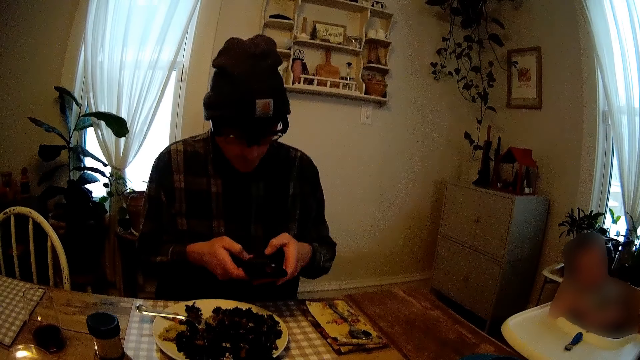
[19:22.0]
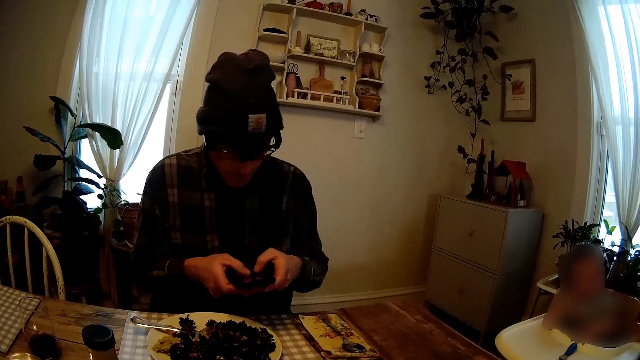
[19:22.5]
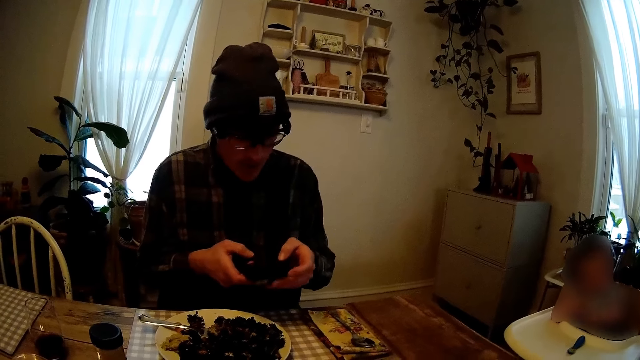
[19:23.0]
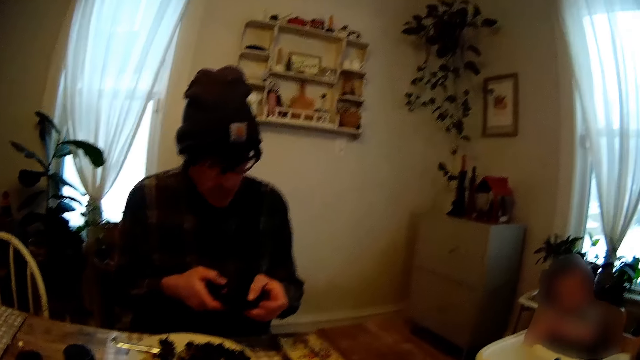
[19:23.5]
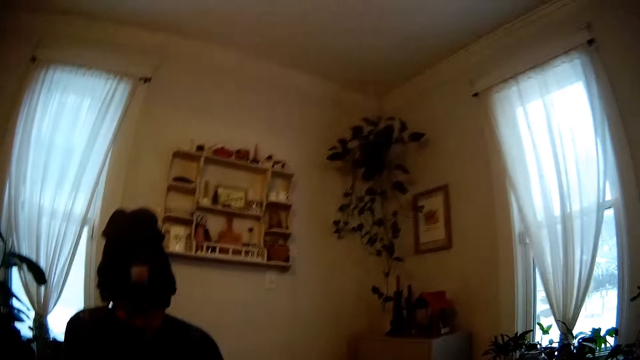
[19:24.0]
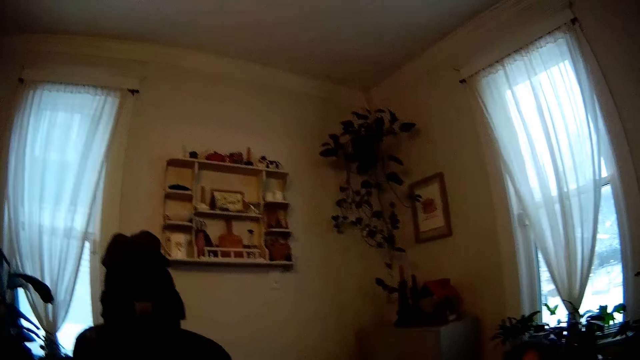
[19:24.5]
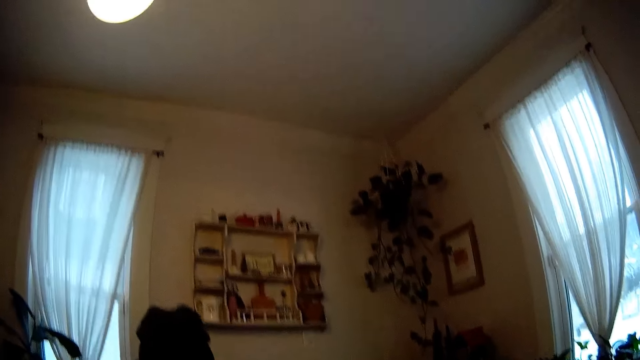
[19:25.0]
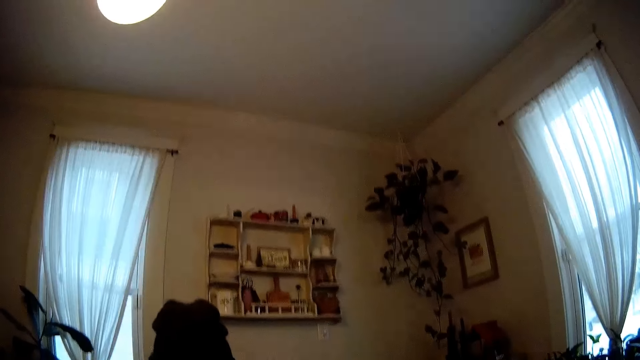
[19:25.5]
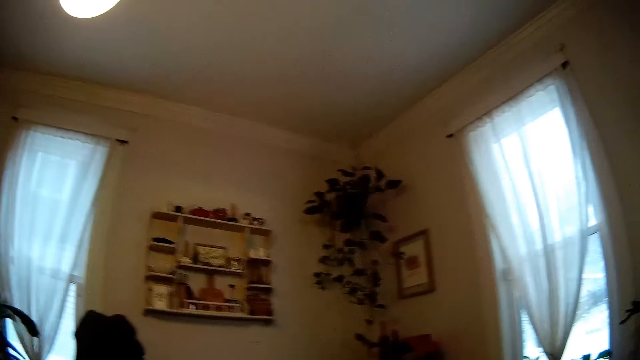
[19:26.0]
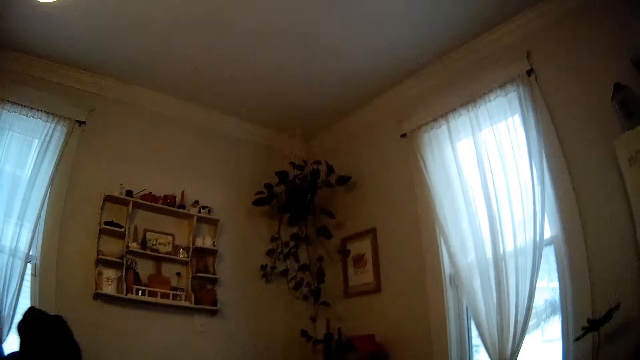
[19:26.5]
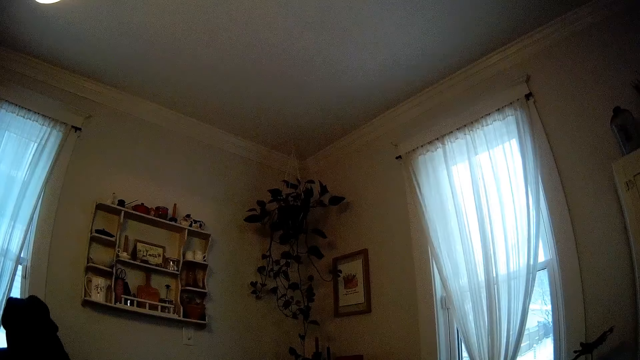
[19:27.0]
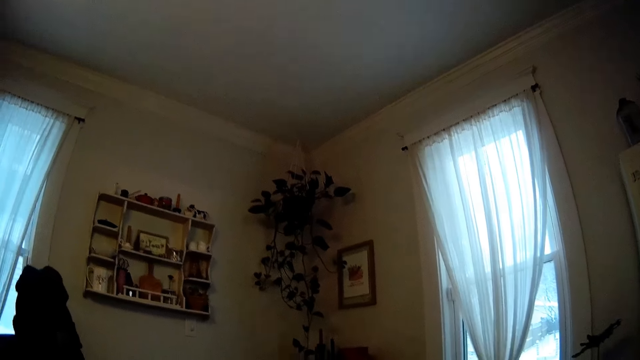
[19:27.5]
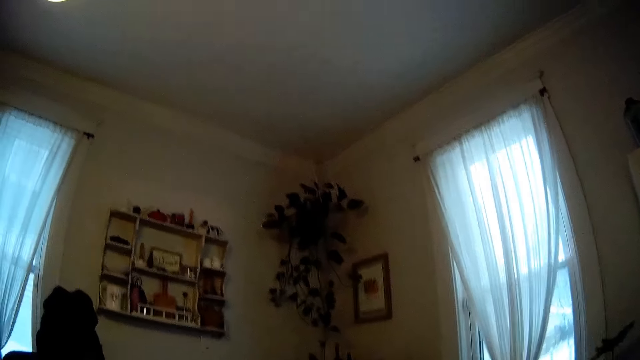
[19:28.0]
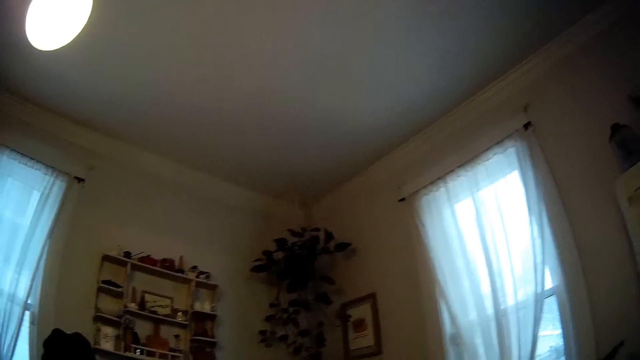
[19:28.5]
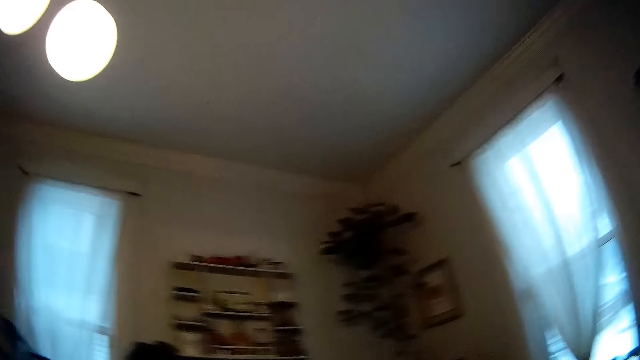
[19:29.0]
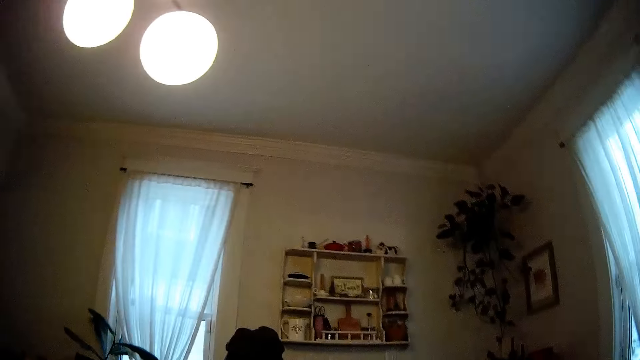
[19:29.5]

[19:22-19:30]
The man talks to the camera wearer. The camera wearer talks to the man.

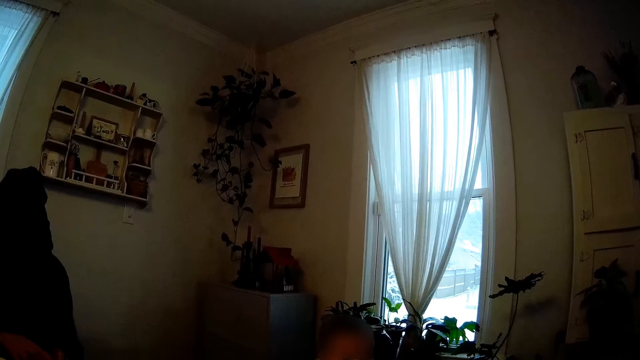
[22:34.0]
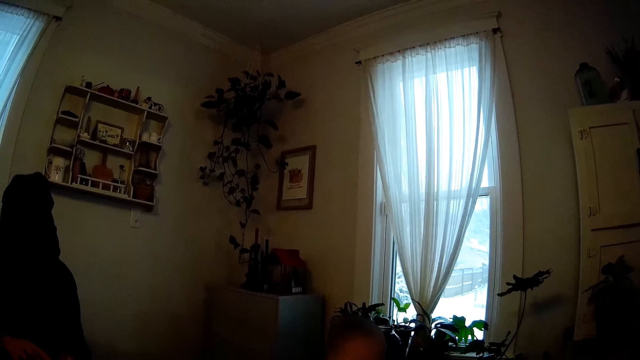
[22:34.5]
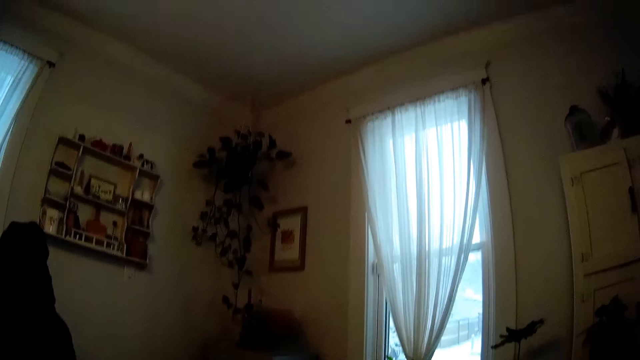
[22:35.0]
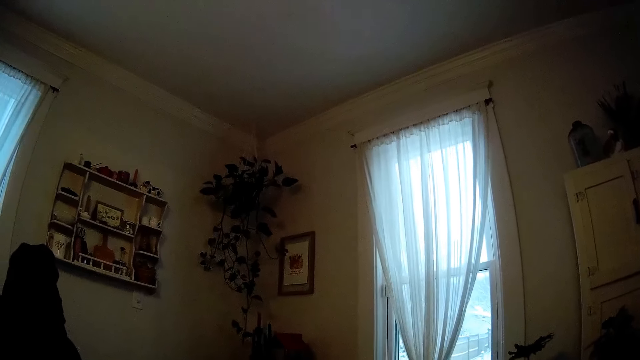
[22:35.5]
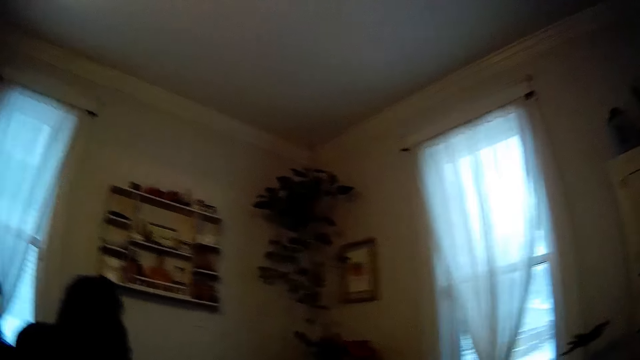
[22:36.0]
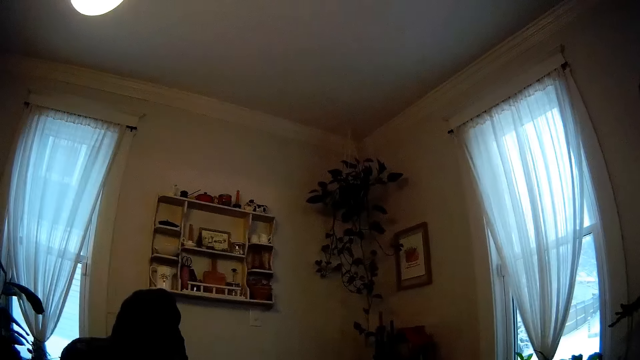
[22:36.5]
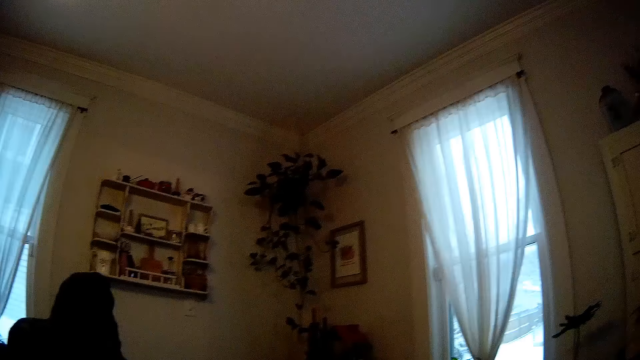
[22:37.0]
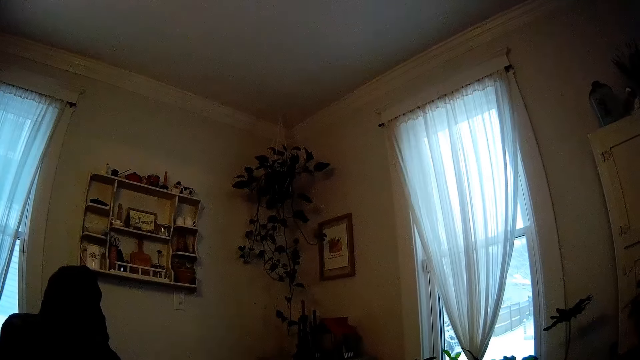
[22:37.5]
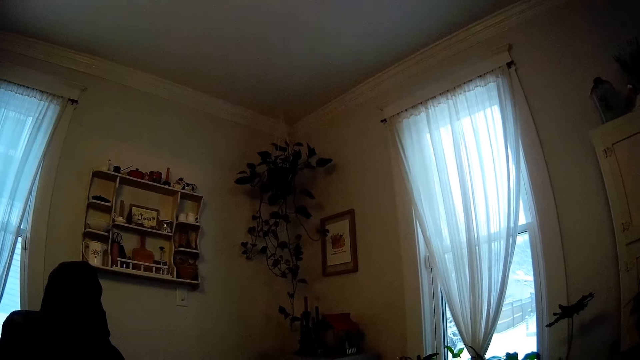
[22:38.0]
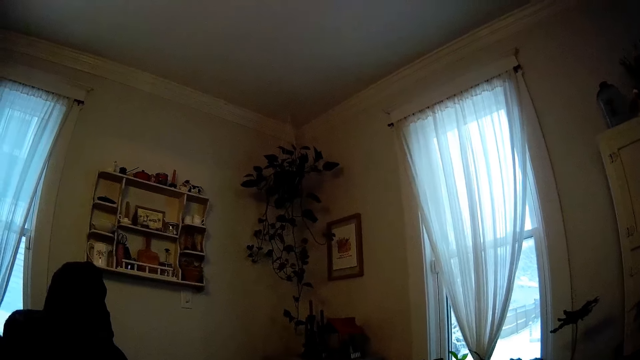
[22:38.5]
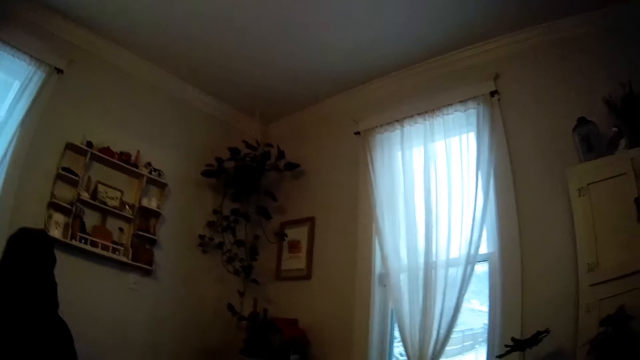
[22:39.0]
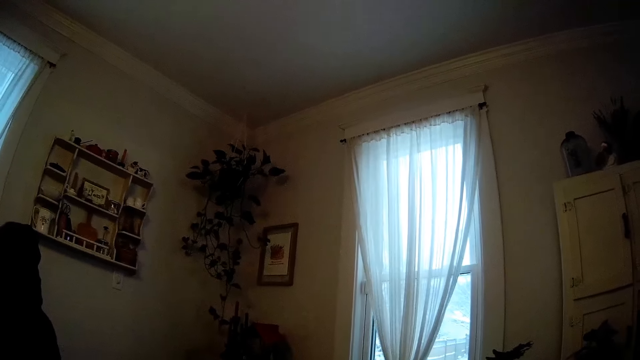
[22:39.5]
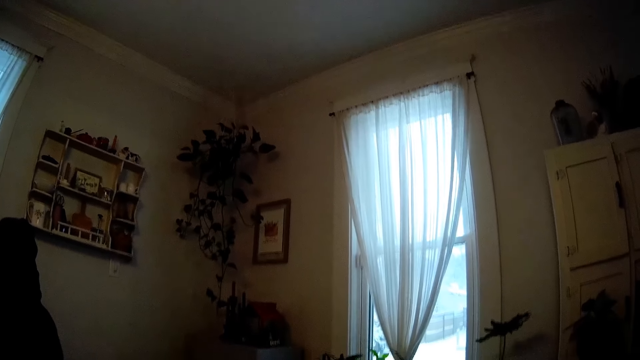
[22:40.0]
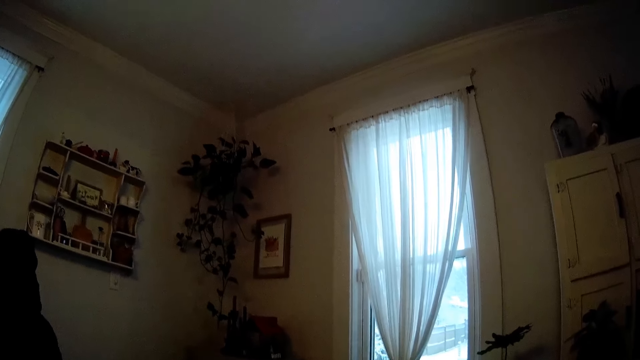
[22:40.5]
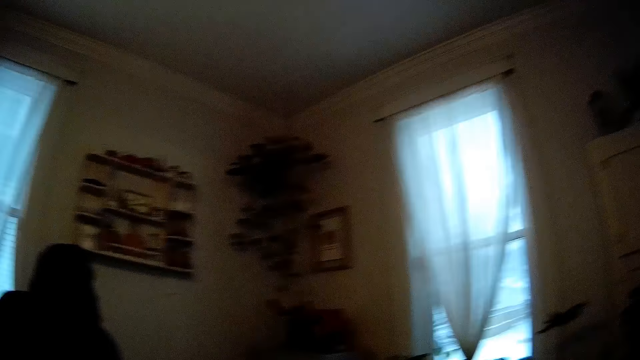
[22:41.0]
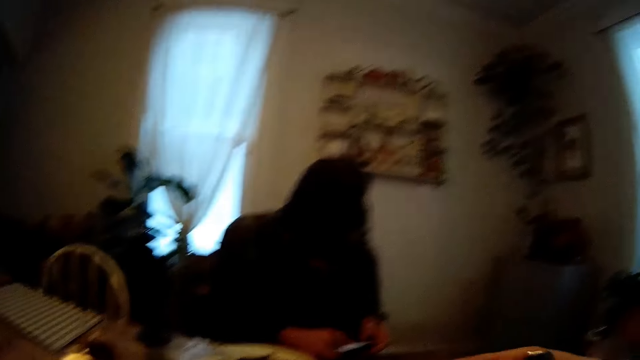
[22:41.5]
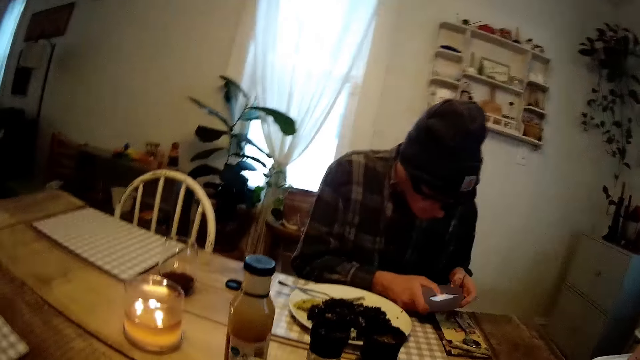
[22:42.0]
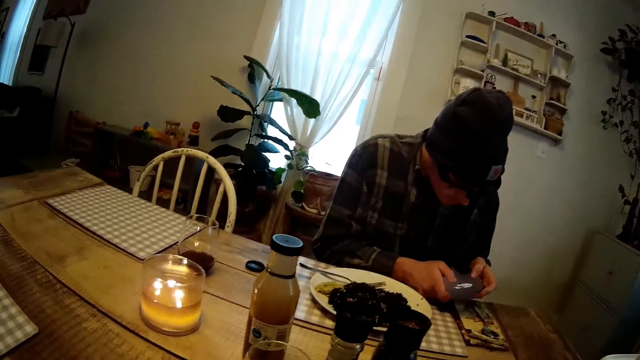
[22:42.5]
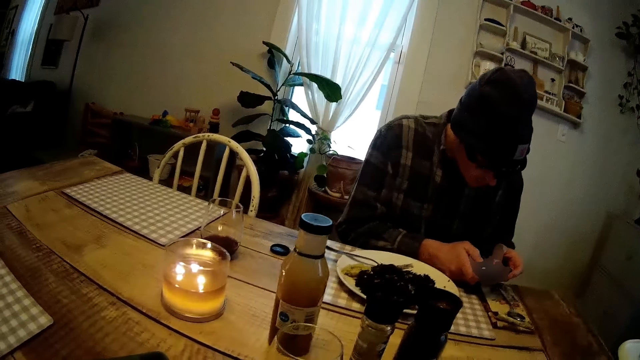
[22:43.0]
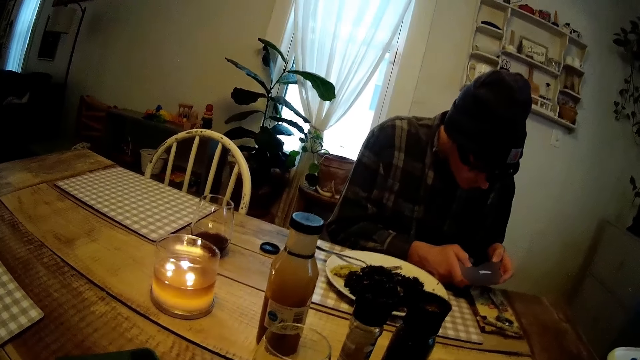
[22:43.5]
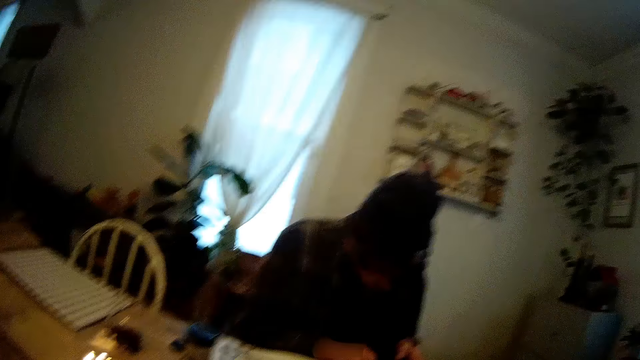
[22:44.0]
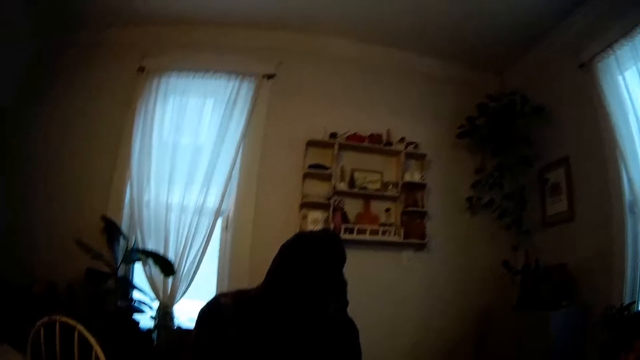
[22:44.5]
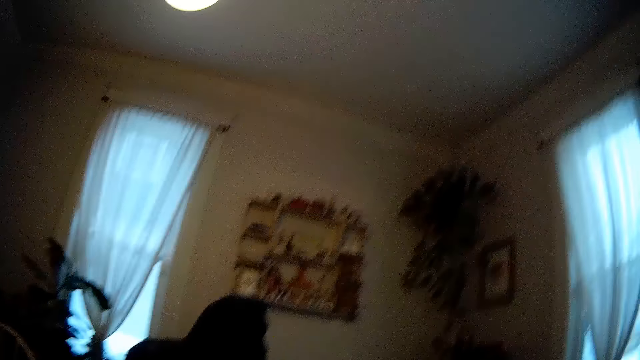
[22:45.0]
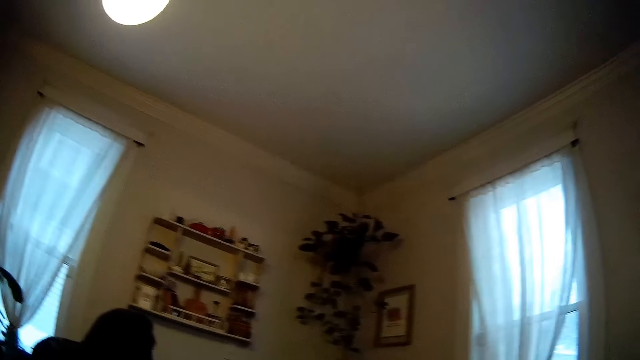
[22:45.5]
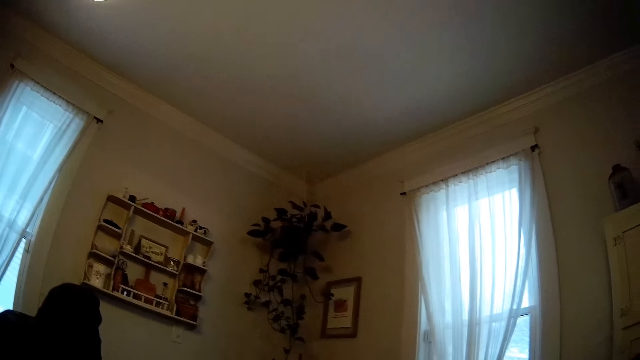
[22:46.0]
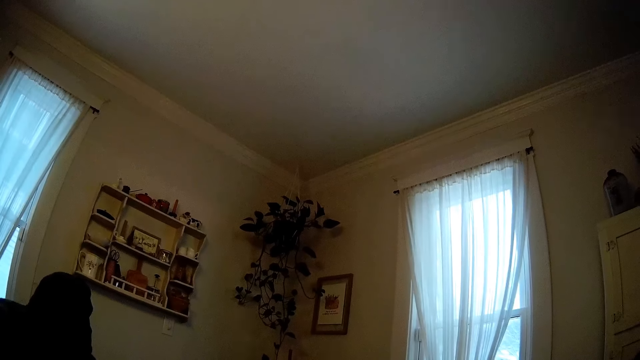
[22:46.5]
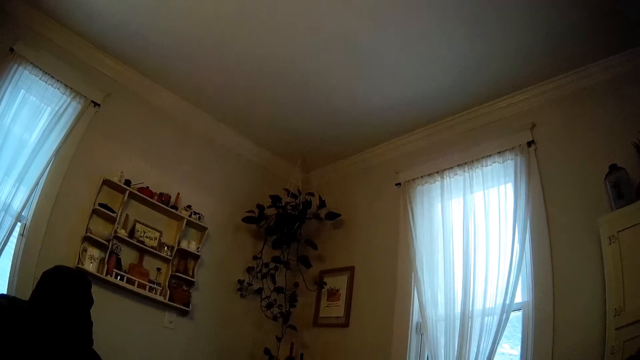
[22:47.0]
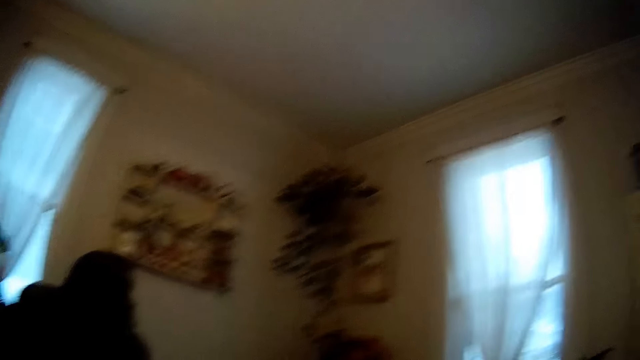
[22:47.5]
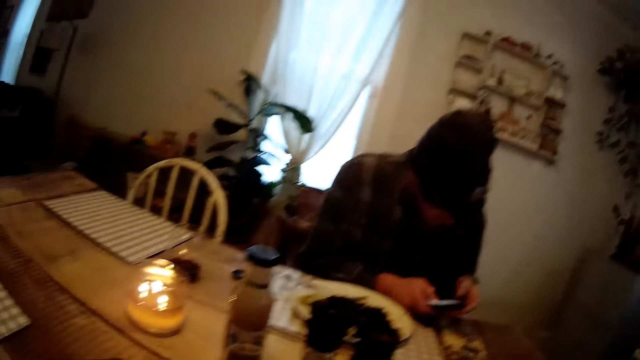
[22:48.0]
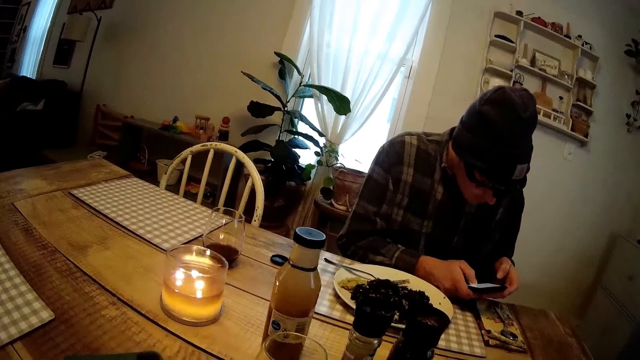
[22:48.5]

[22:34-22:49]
The man talks to the camera wearer. The man holds the phone with both hands, scrolls through the phone with his right hand, and taps the phone with both hands.
